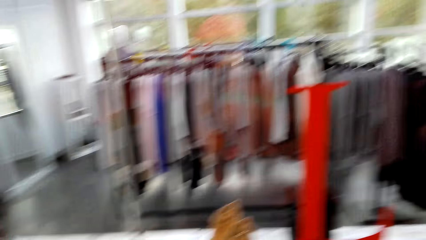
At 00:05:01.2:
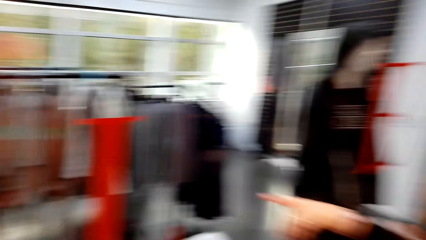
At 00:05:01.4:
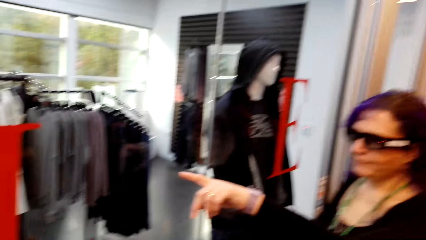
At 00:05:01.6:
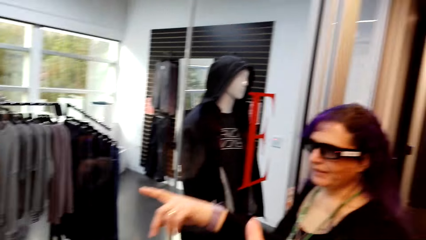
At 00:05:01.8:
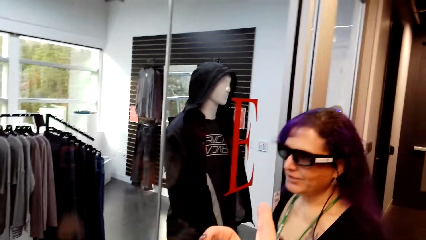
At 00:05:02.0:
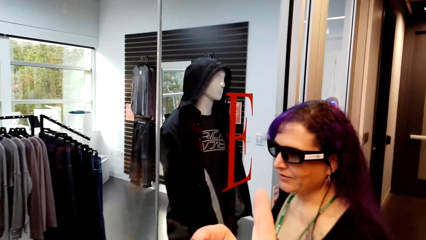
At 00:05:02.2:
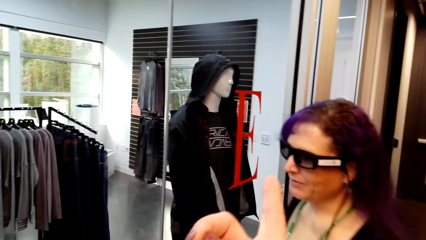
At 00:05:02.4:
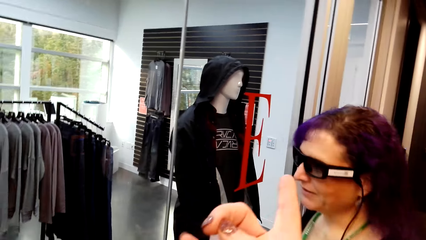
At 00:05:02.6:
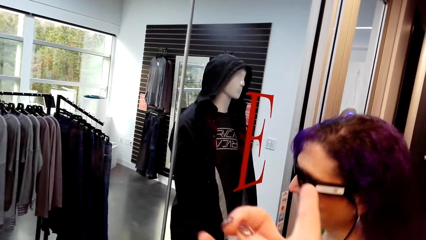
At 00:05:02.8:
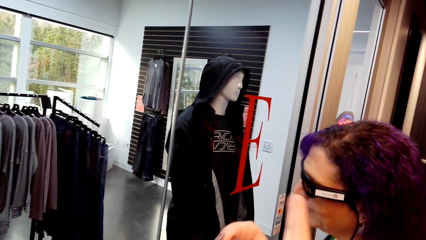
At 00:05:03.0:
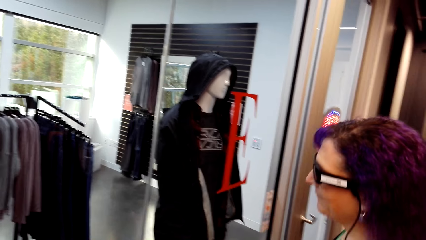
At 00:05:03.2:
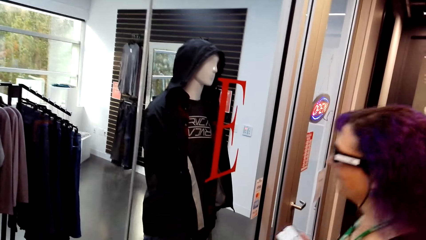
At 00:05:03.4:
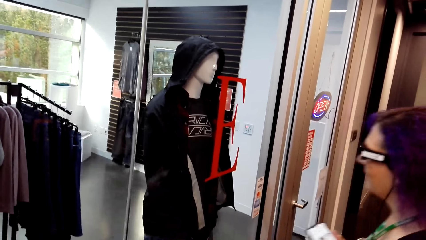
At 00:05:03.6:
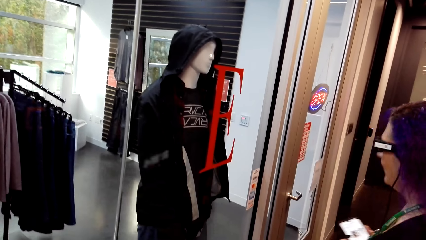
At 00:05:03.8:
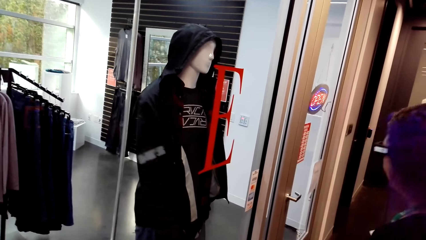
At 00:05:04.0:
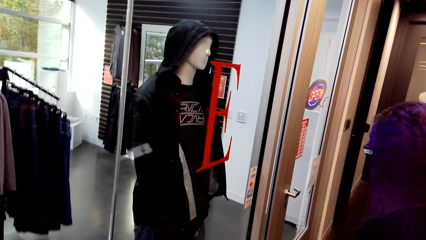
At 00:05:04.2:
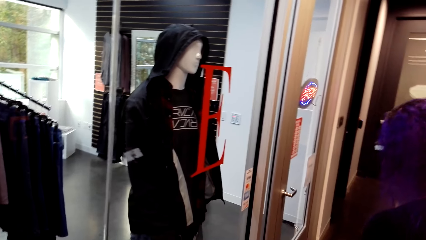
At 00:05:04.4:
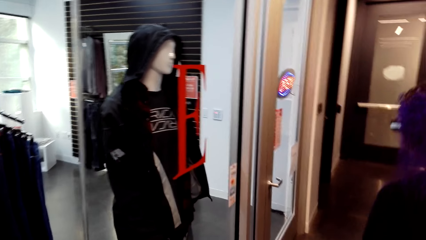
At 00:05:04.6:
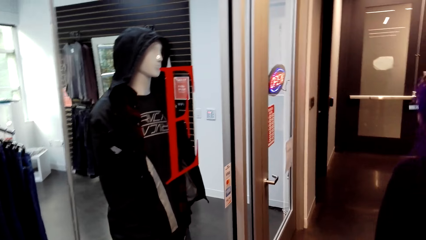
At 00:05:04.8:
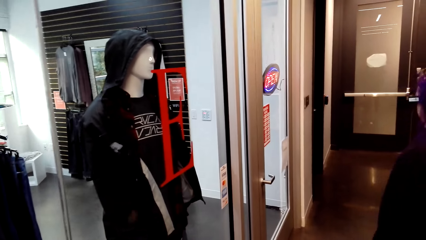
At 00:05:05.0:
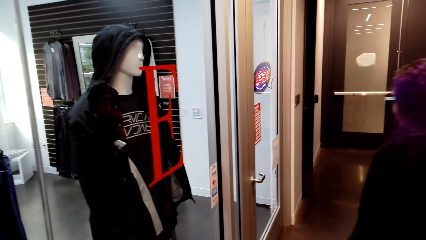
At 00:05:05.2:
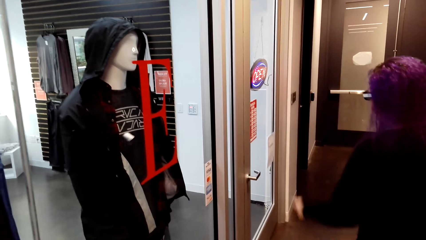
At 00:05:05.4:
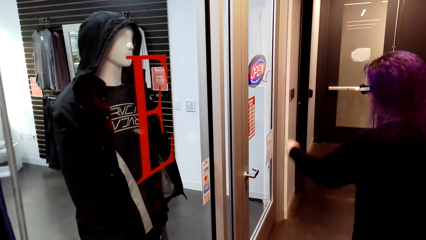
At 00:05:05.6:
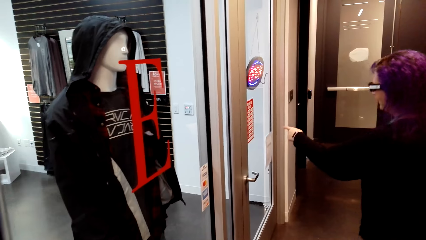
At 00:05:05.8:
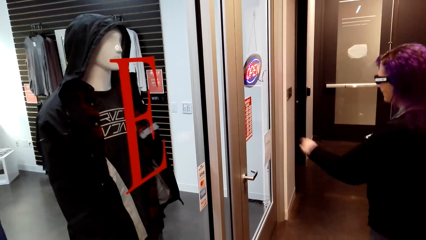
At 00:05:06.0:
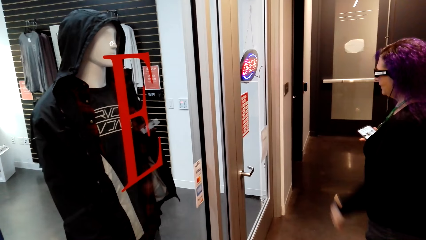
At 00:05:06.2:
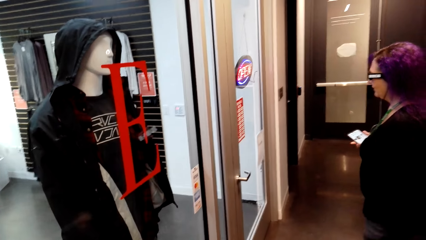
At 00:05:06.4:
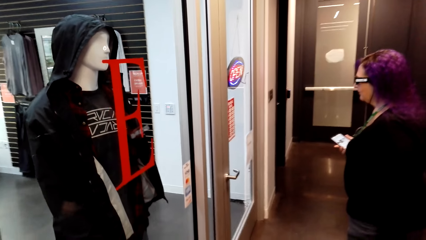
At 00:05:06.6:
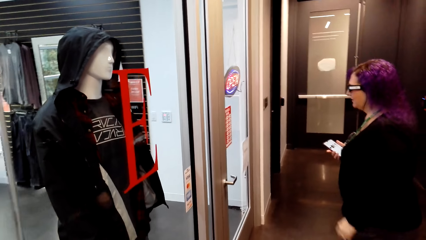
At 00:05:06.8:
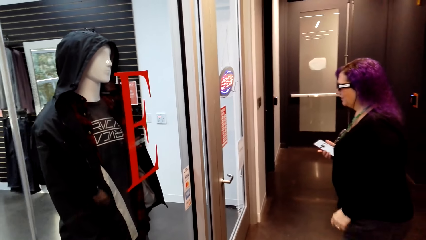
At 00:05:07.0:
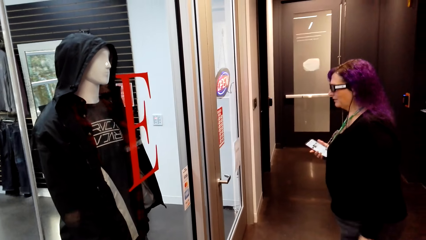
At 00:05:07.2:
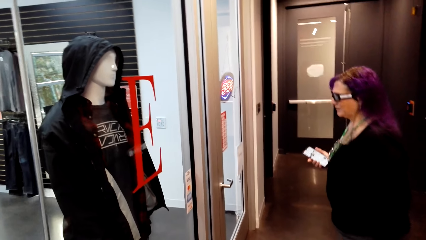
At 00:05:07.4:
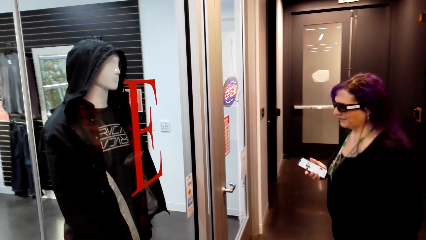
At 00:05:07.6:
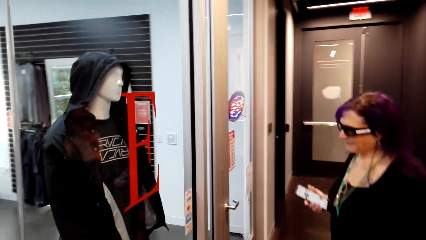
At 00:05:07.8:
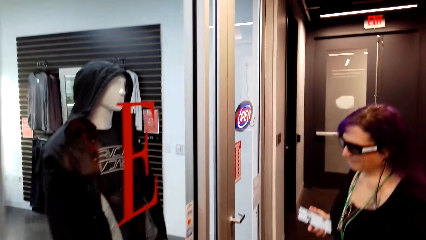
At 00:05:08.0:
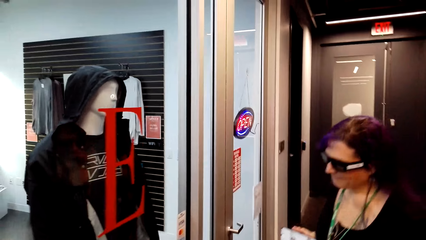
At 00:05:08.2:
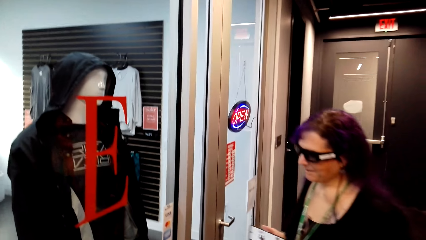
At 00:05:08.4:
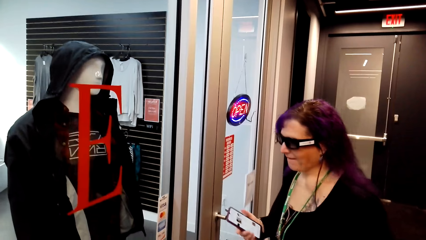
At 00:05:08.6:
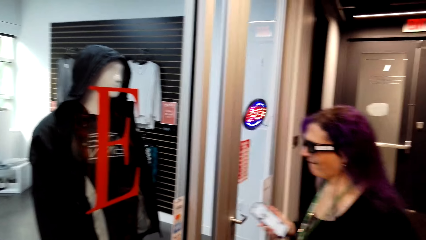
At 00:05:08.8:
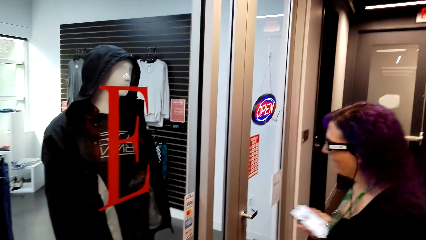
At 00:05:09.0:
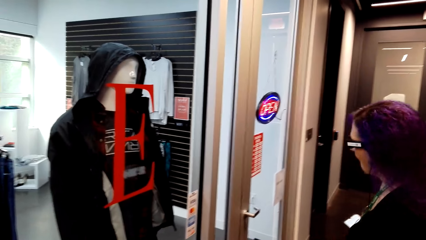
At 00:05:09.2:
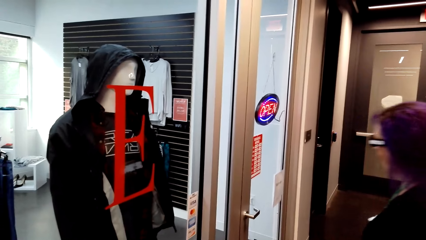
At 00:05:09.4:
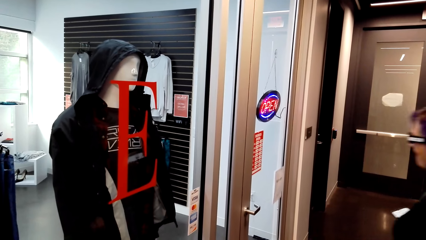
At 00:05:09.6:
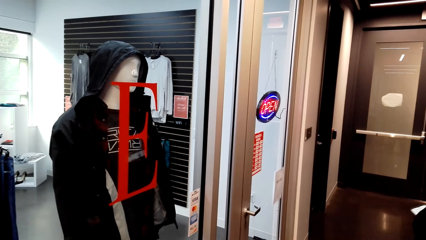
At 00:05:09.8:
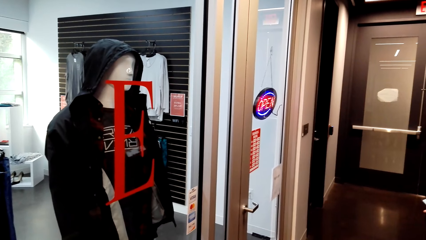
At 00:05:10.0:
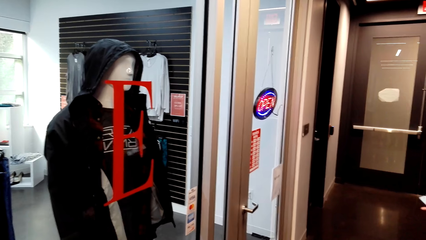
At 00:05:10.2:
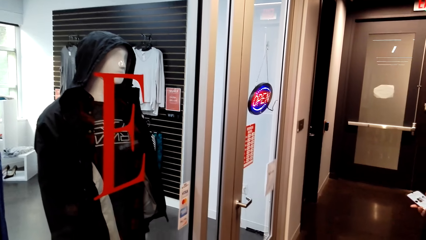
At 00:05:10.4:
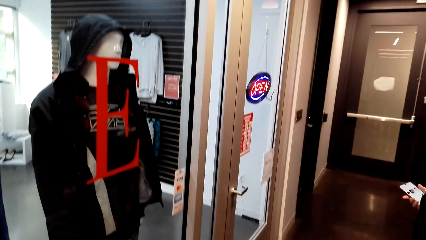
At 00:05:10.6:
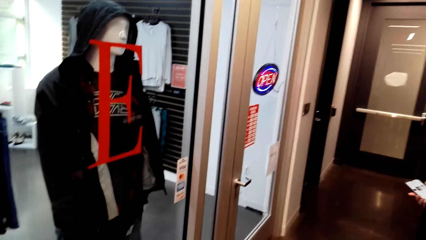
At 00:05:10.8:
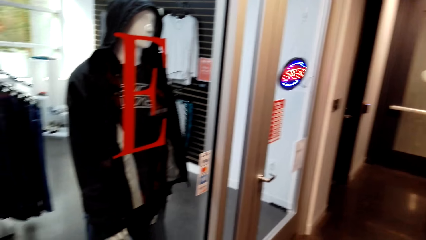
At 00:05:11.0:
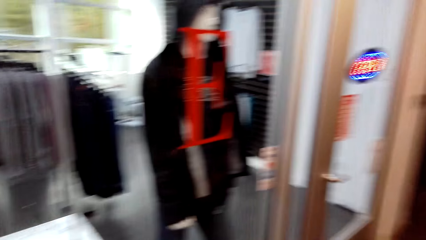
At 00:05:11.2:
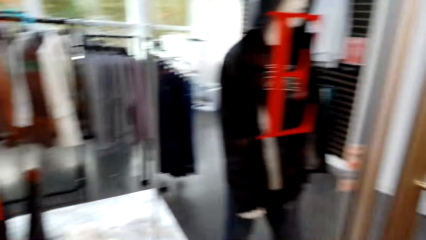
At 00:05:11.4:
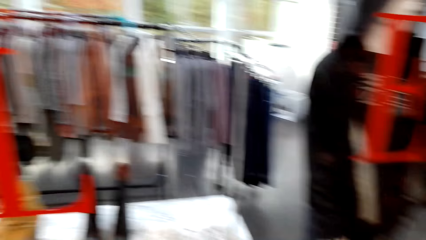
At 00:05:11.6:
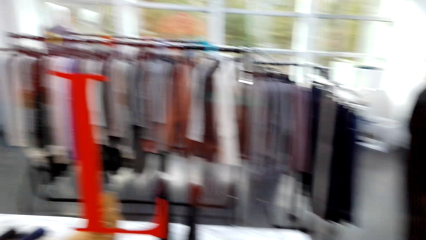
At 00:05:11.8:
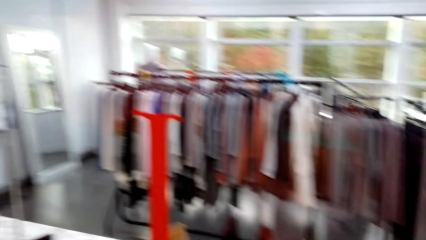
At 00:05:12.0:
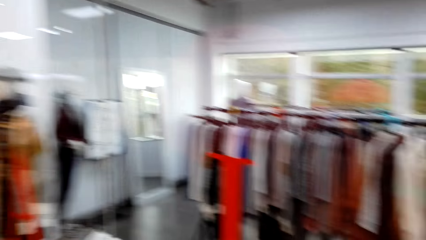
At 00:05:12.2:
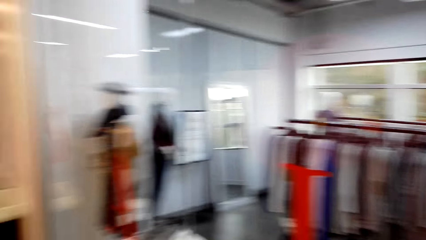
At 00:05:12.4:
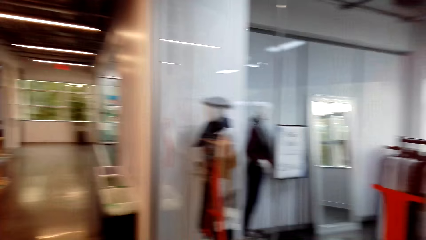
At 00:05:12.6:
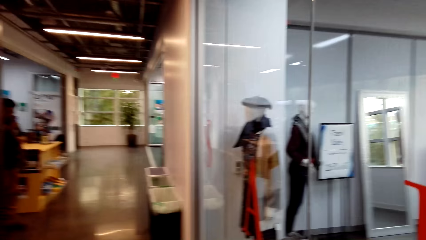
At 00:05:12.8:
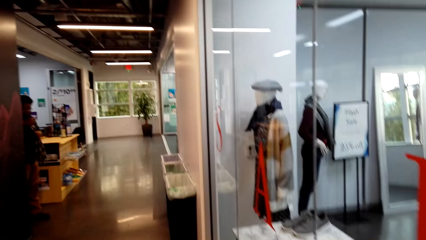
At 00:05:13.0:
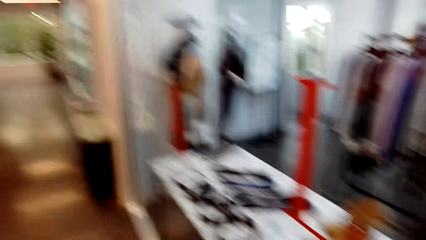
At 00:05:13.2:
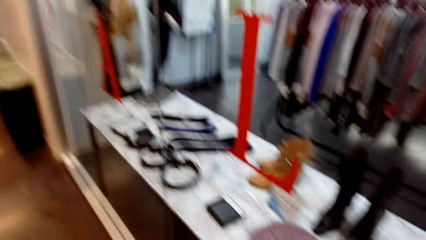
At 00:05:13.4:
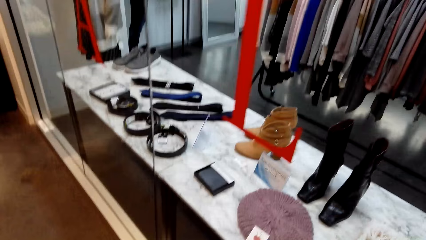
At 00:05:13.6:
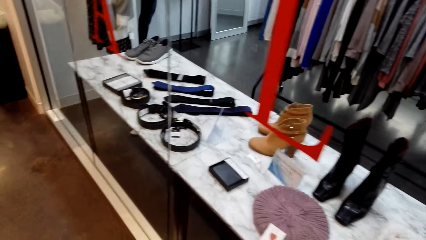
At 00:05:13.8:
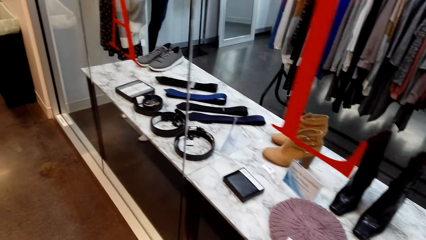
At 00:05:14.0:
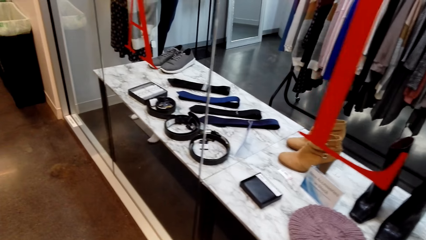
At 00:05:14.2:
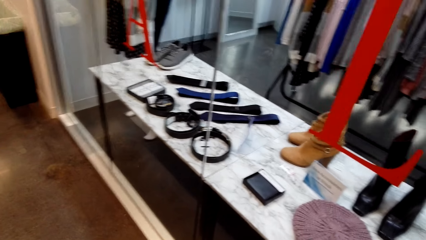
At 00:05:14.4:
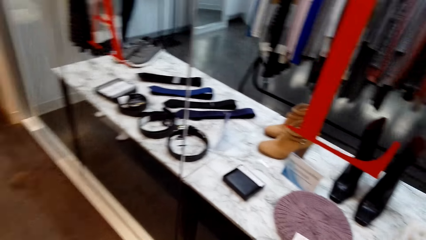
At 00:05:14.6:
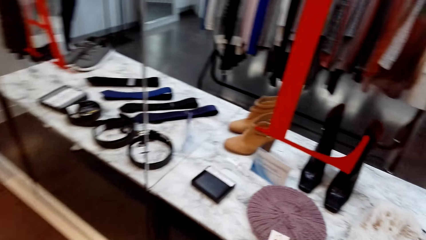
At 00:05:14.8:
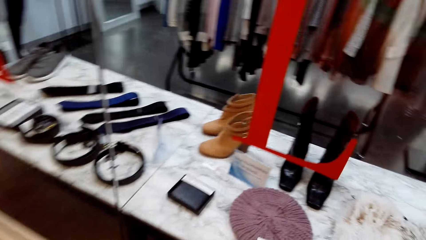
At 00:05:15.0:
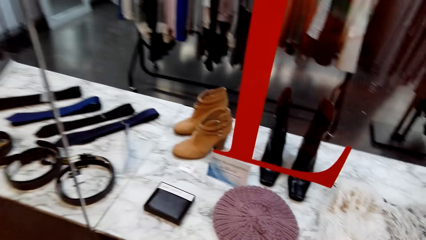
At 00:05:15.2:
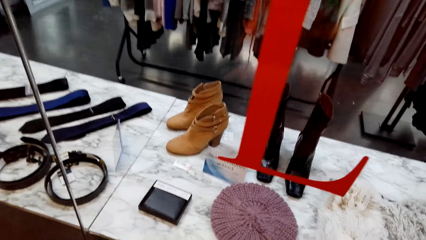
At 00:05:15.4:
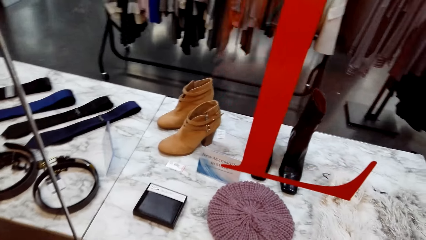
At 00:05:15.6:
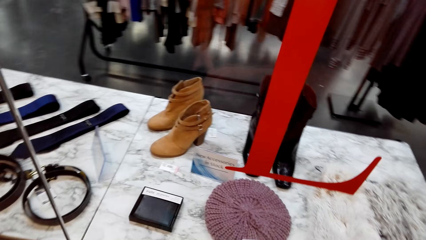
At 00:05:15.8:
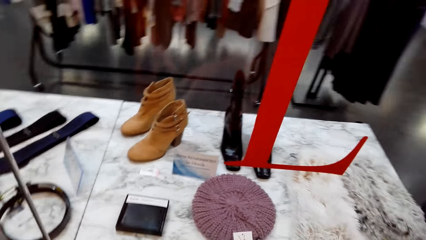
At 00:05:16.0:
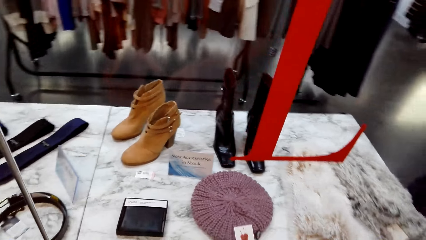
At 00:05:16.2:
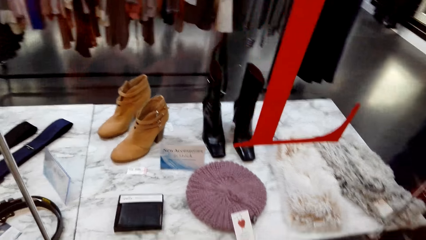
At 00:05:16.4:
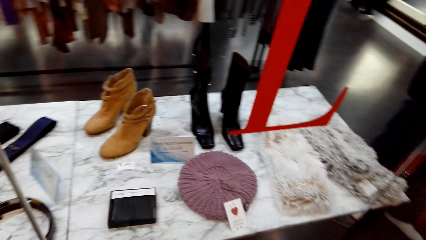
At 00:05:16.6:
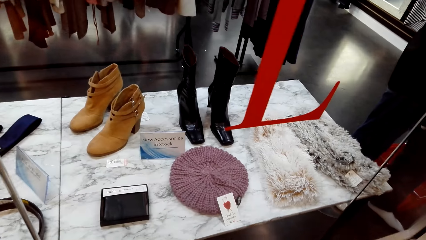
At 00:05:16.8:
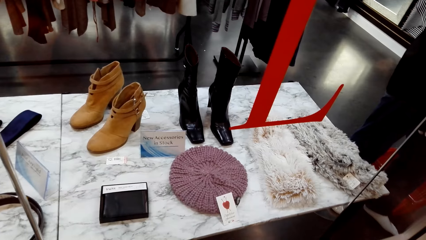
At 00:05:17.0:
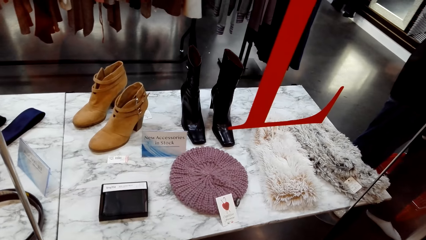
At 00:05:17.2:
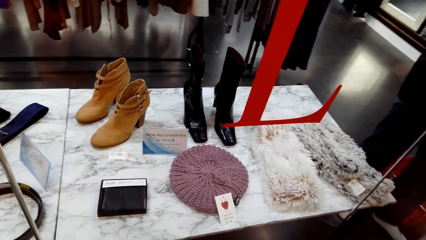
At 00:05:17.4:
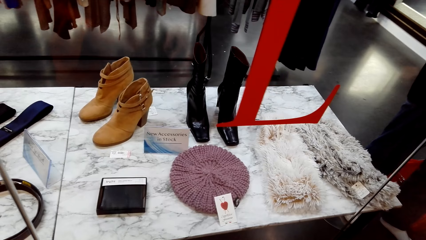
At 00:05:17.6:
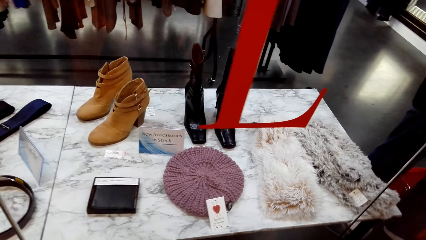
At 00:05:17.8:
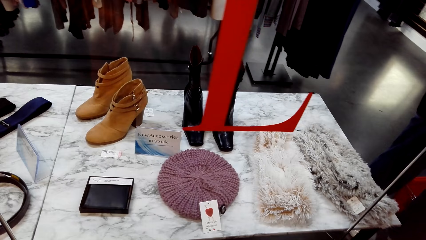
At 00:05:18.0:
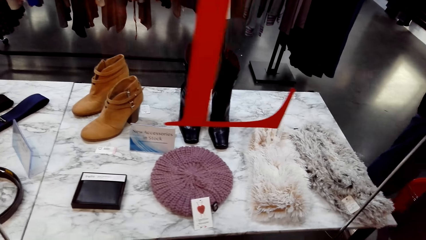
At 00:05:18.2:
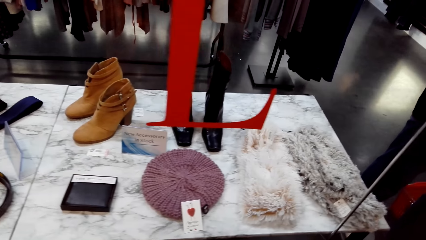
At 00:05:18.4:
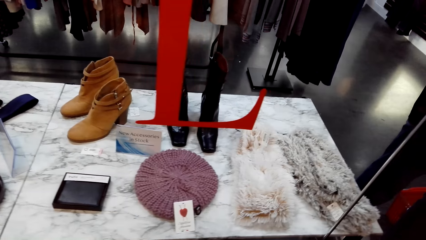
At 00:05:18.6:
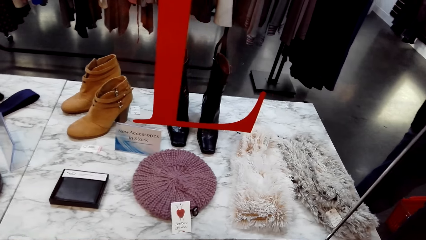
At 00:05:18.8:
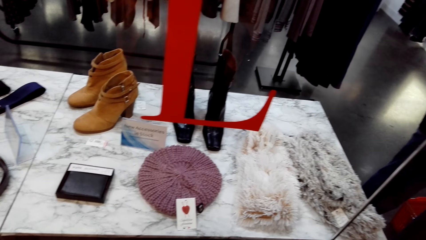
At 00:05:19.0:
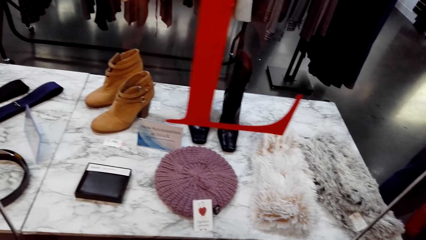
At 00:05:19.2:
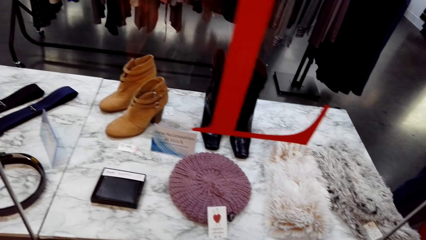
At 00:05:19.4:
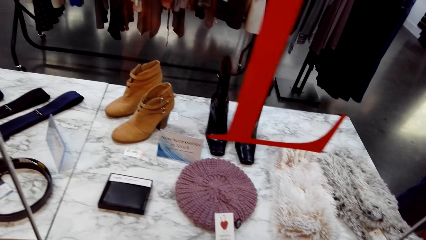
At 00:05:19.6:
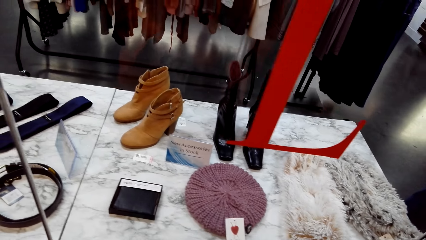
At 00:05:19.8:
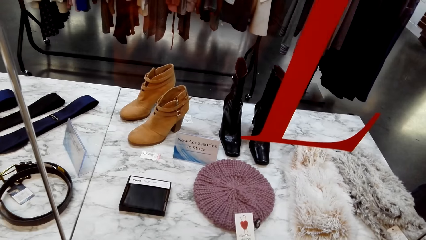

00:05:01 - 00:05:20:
The camera wearer talks to a woman. They point at a mannequin. They look around the clothing shop. They stare at the boots.
